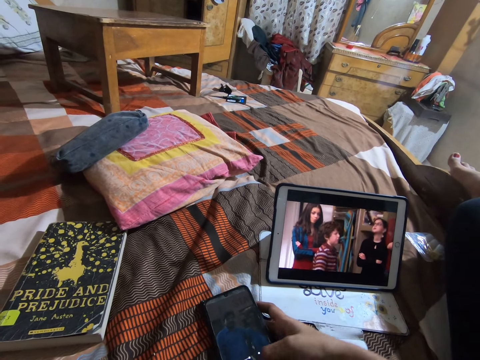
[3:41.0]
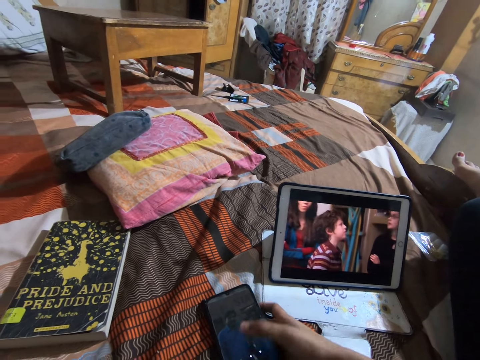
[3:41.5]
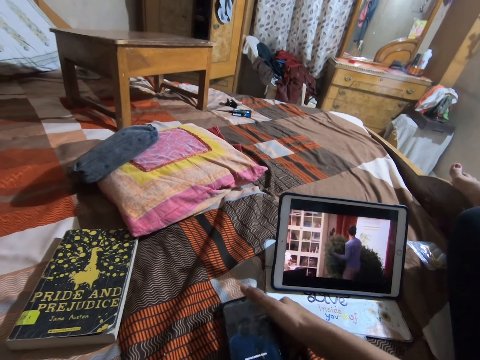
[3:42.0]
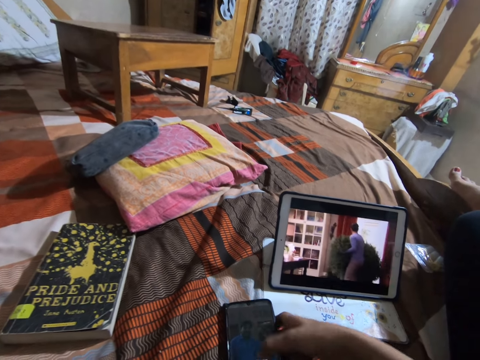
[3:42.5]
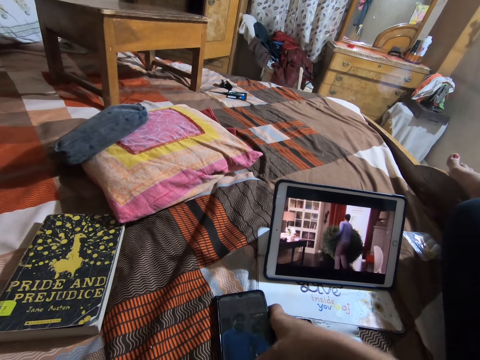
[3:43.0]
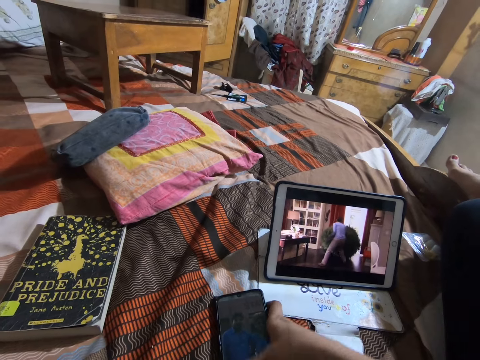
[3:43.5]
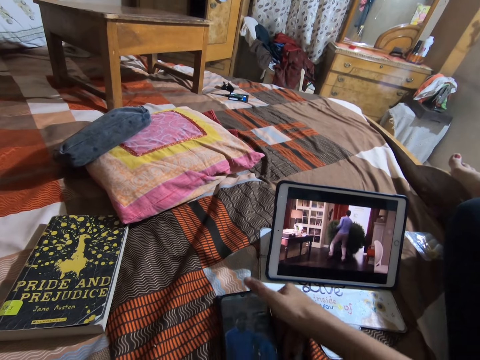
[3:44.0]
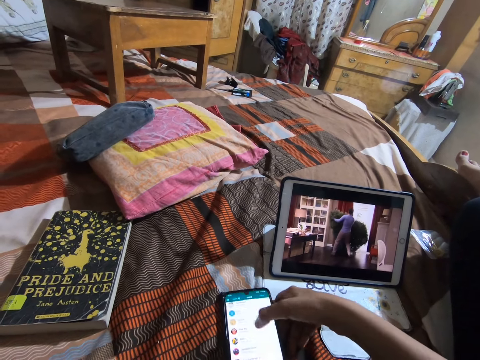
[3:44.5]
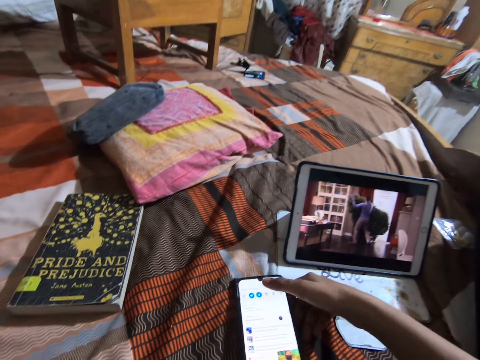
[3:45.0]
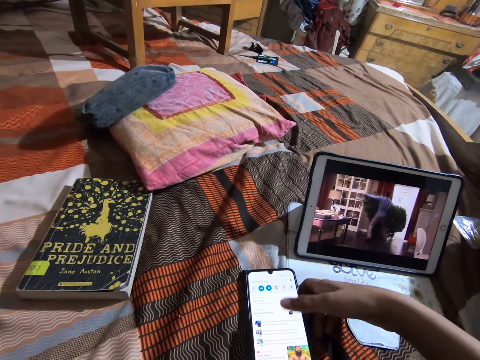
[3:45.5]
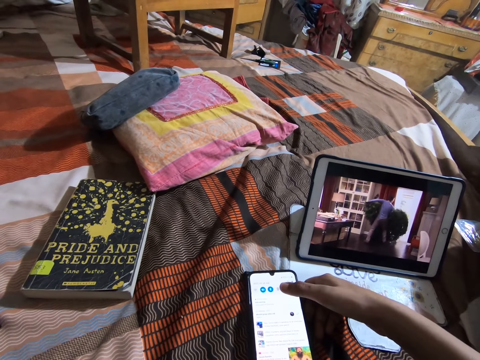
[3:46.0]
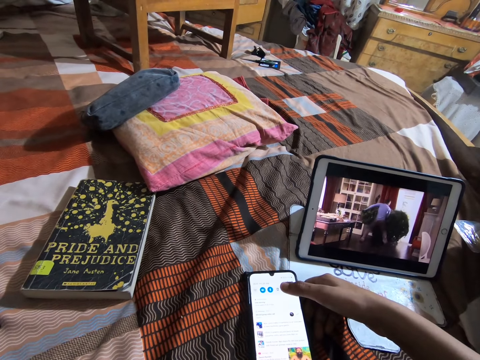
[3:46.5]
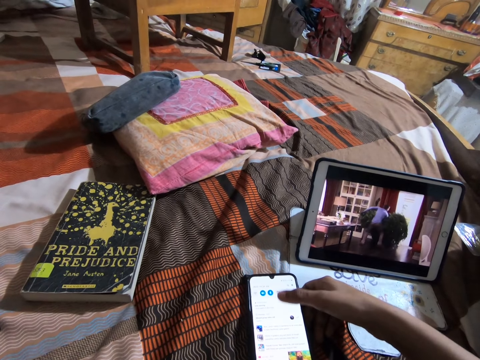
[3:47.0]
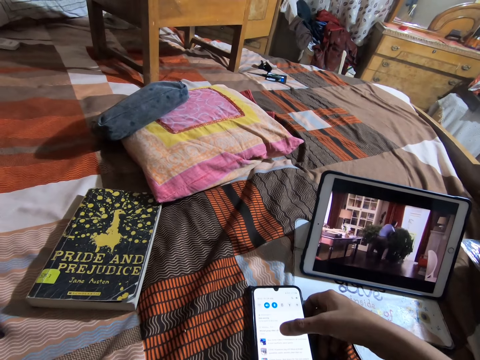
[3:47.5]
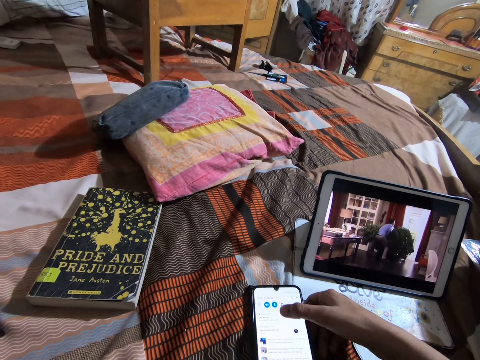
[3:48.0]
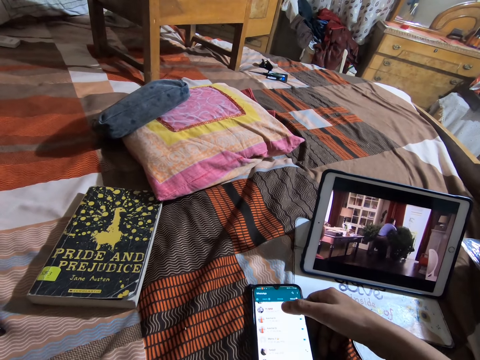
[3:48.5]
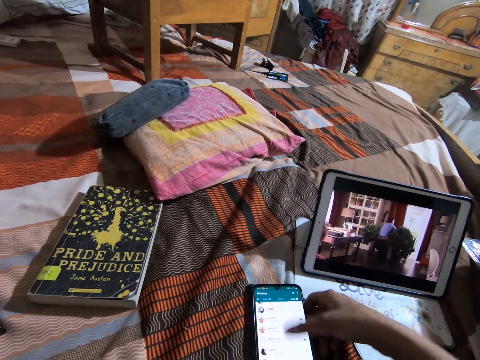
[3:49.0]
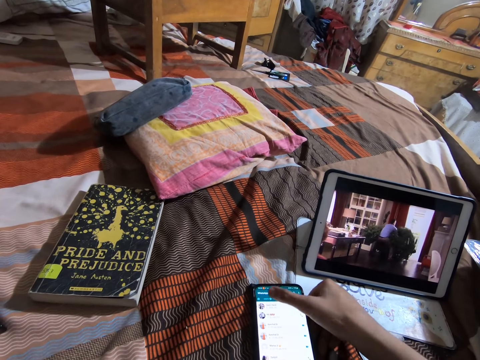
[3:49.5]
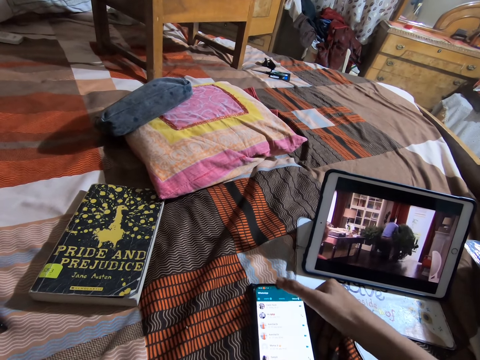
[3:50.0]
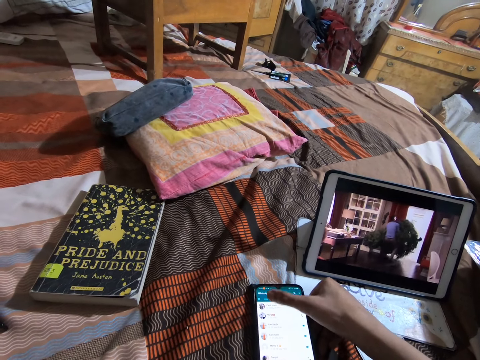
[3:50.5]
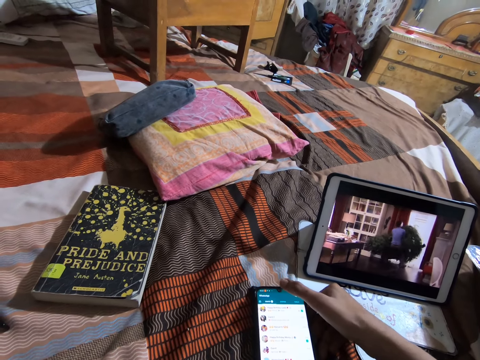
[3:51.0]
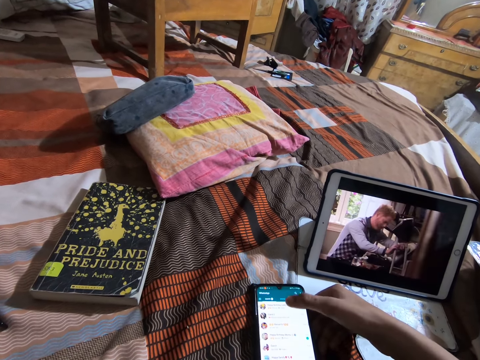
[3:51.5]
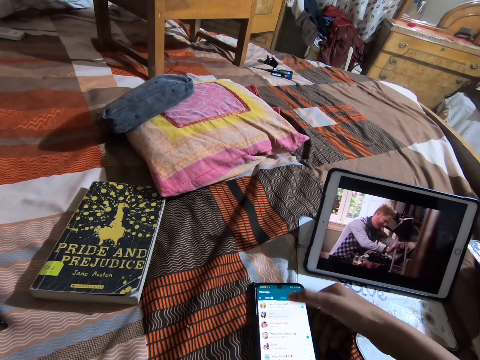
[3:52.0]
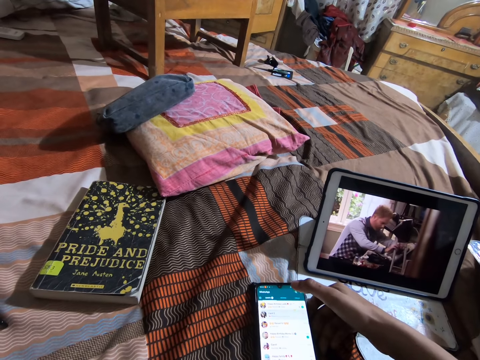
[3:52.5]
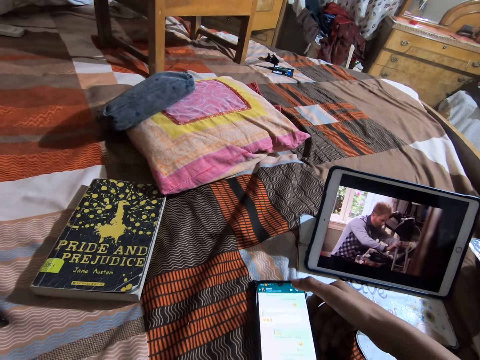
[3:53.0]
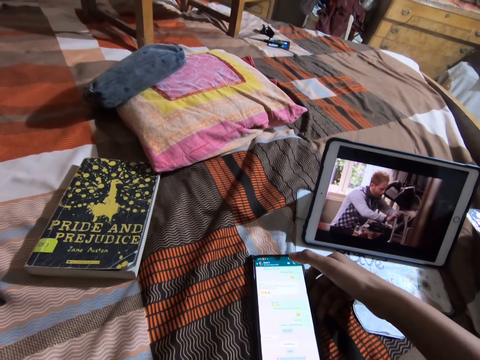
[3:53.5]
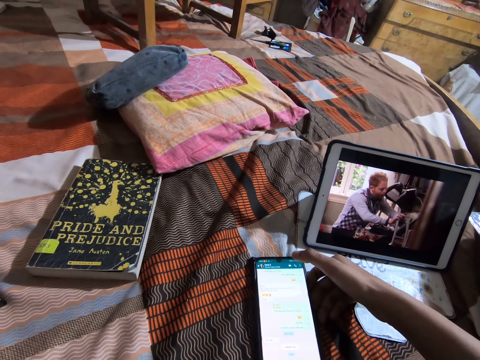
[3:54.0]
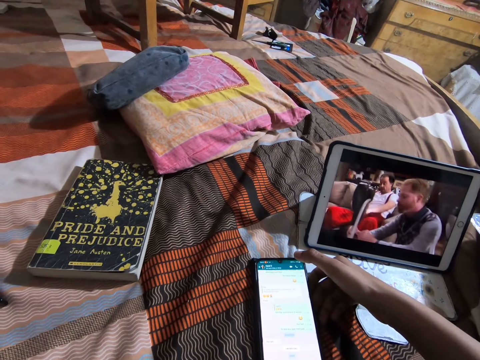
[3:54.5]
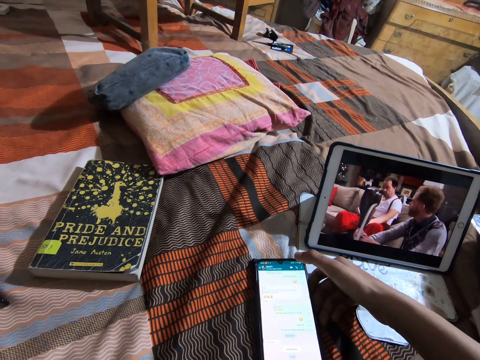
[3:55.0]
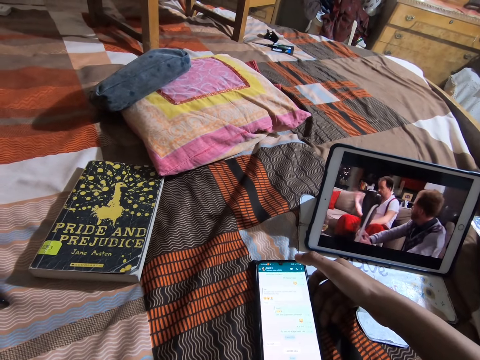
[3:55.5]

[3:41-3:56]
The camera wearer looks at the phone.

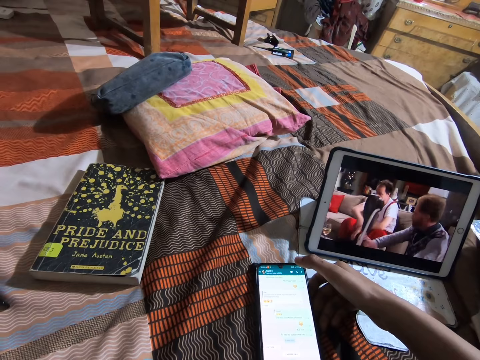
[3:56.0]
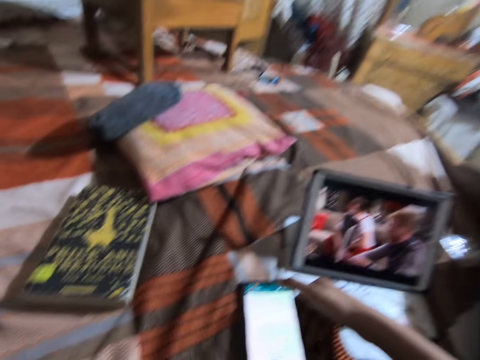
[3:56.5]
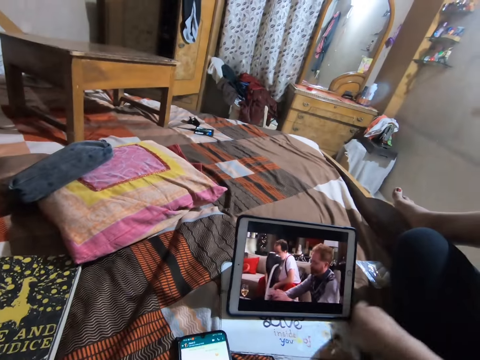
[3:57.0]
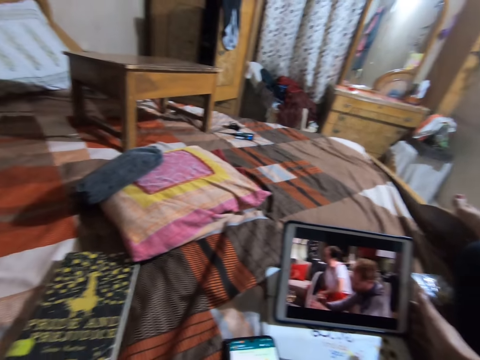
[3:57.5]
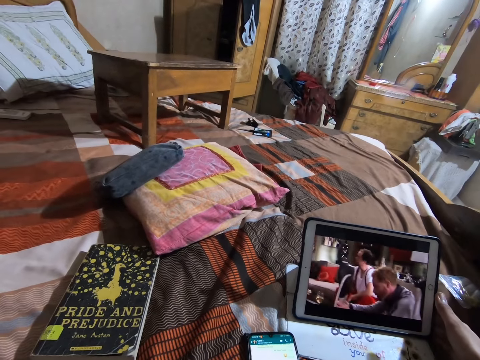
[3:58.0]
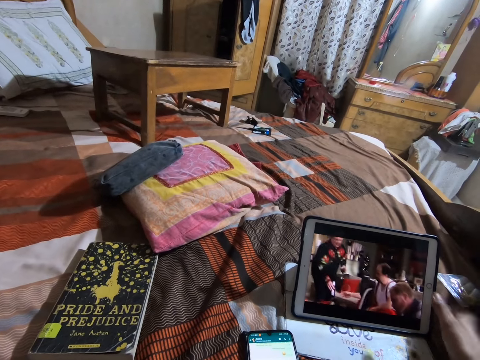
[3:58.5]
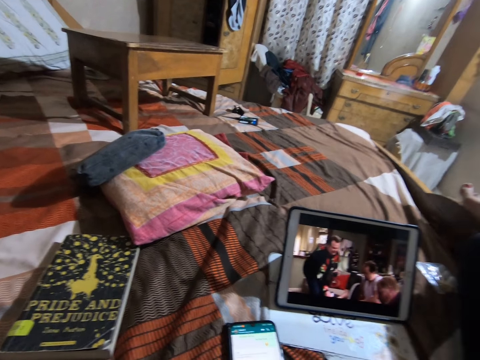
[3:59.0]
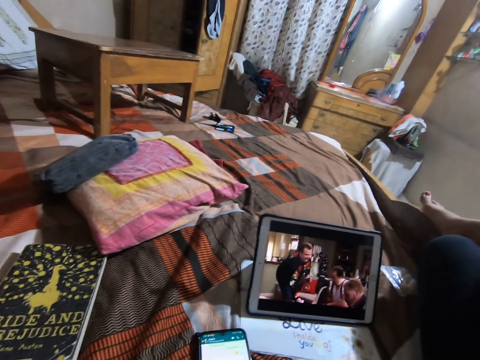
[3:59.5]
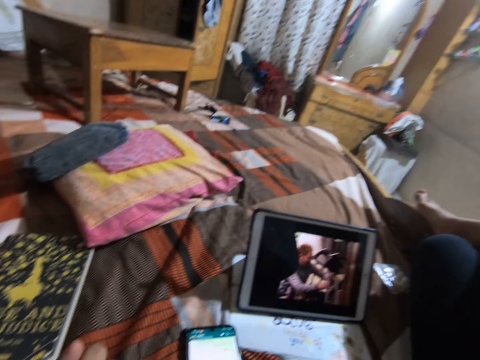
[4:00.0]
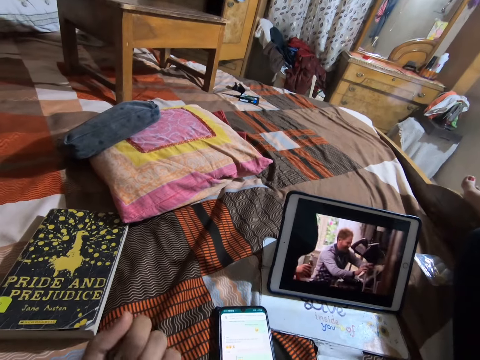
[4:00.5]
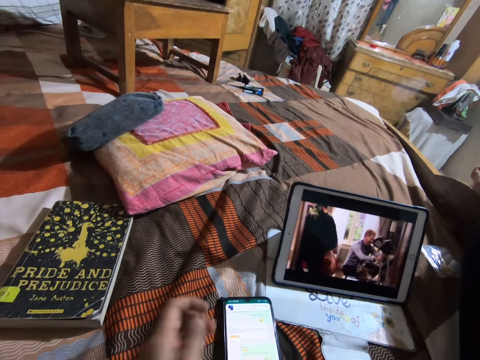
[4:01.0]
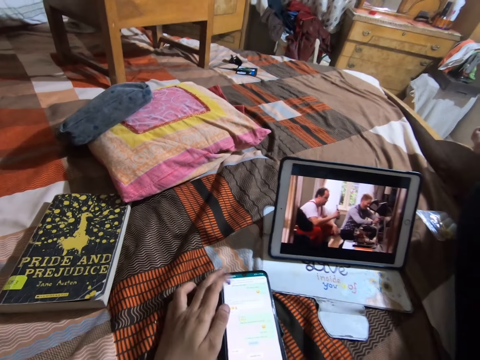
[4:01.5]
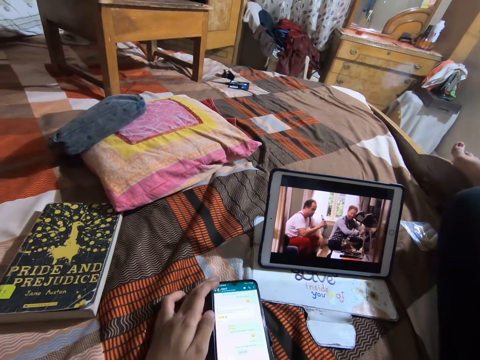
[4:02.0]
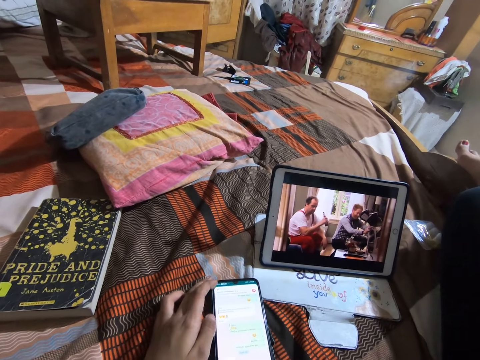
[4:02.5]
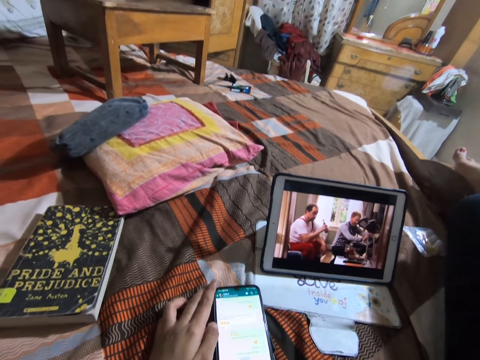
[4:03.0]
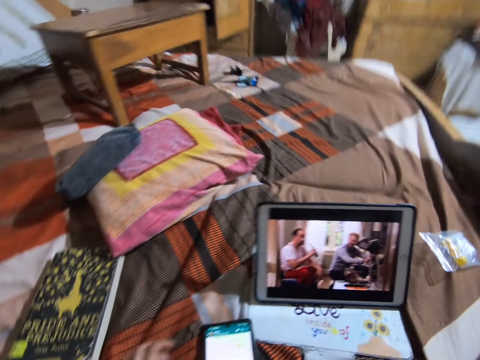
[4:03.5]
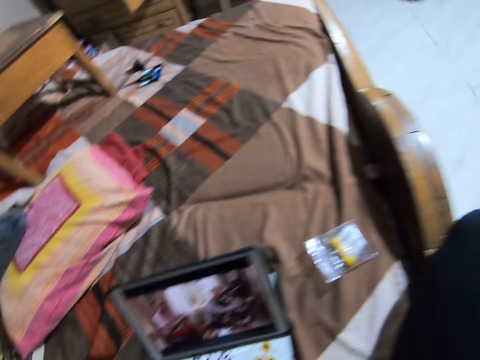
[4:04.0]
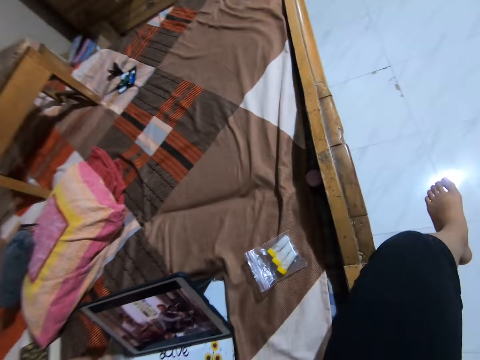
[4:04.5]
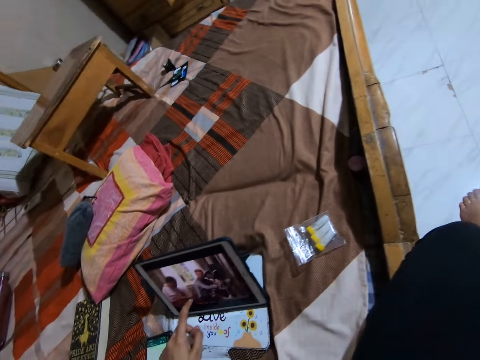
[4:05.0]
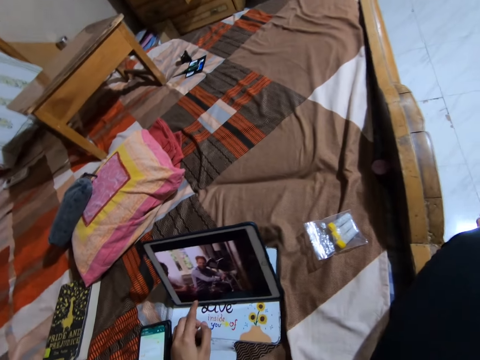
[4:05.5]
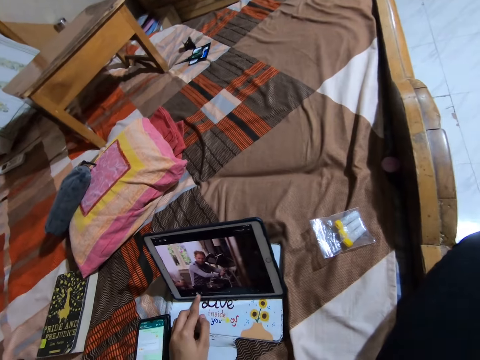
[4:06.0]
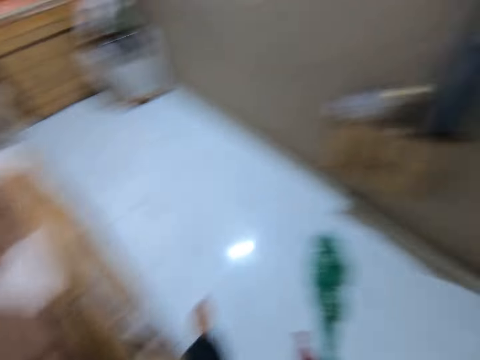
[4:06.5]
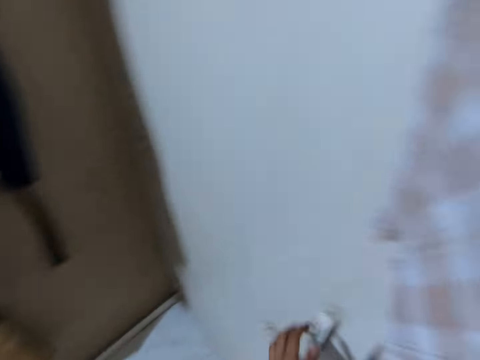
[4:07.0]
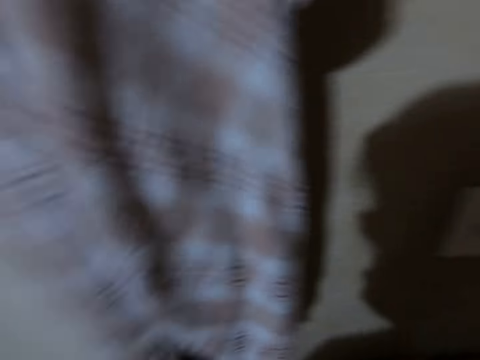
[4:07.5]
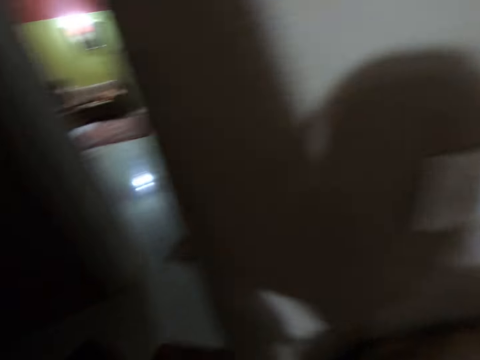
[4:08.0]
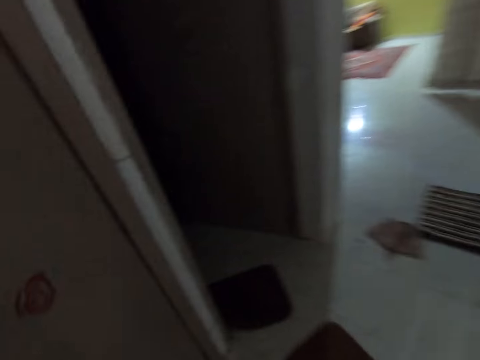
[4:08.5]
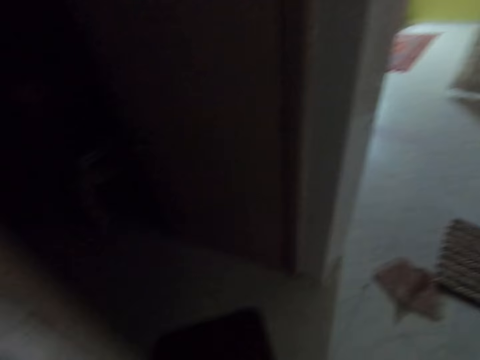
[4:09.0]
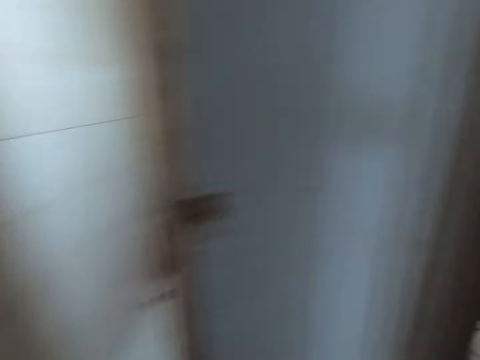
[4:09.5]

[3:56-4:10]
The camera wearer moves the right hand. They touch the tablet. They hold the tablet. They watch on the tablet. They lift the right hand. They watch on the tablet. They move the left hand. They operate a phone. They move both legs. They operate the tablet. They touch the tablet. They look around the room. They walk around the house.
